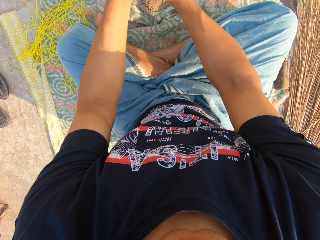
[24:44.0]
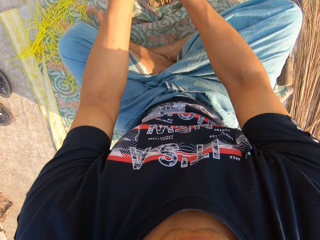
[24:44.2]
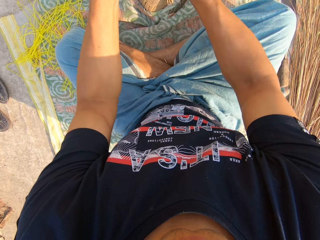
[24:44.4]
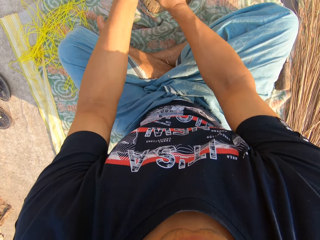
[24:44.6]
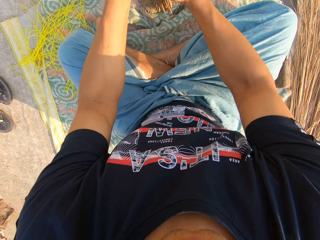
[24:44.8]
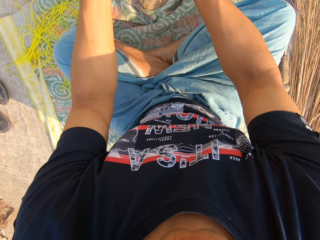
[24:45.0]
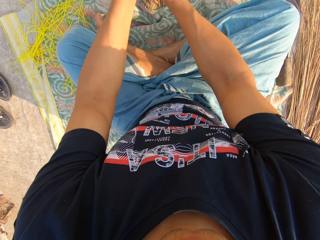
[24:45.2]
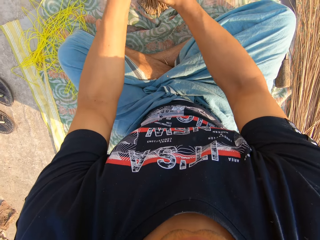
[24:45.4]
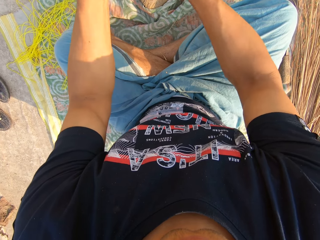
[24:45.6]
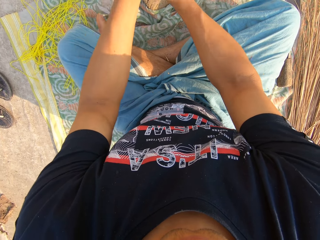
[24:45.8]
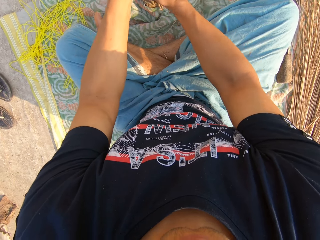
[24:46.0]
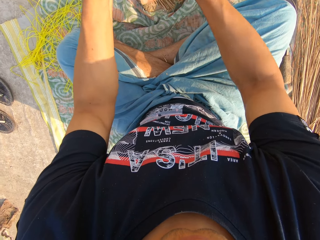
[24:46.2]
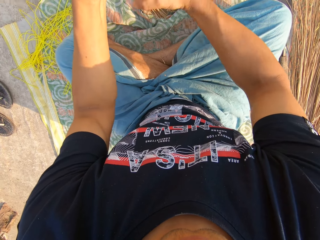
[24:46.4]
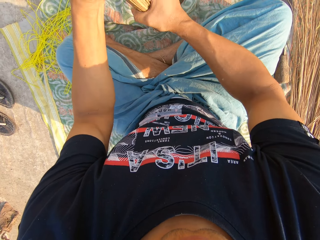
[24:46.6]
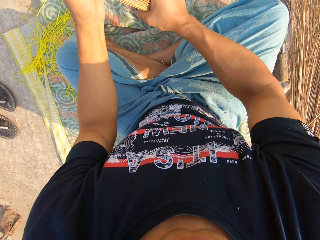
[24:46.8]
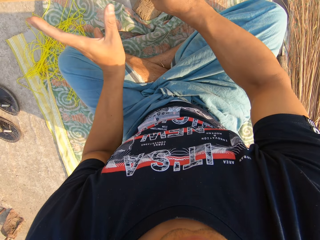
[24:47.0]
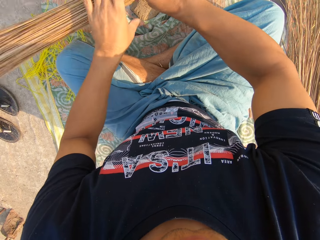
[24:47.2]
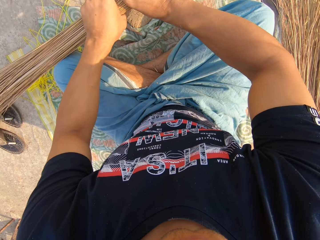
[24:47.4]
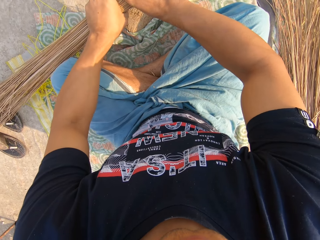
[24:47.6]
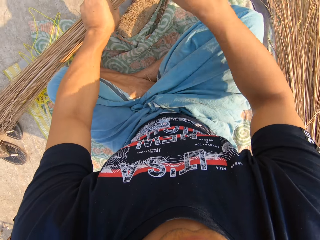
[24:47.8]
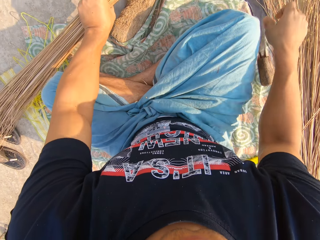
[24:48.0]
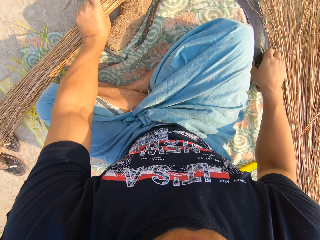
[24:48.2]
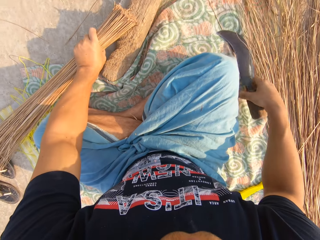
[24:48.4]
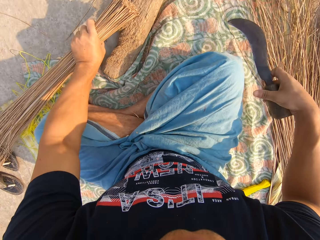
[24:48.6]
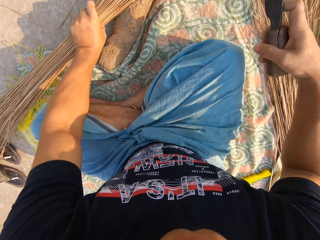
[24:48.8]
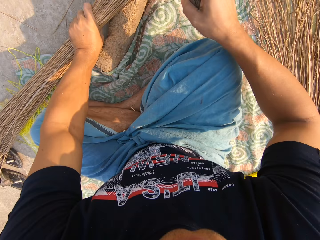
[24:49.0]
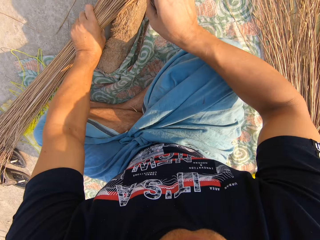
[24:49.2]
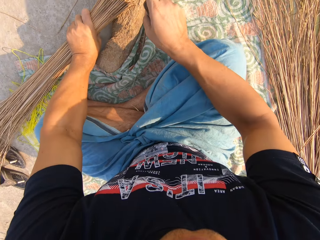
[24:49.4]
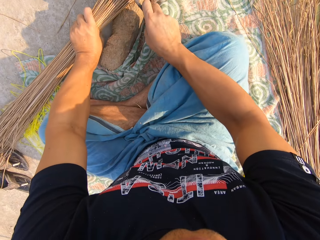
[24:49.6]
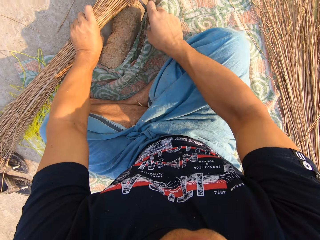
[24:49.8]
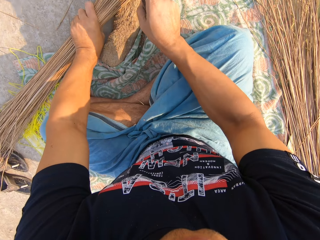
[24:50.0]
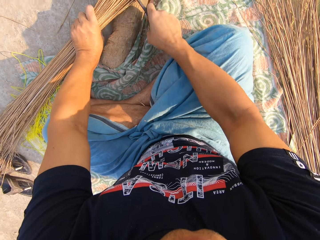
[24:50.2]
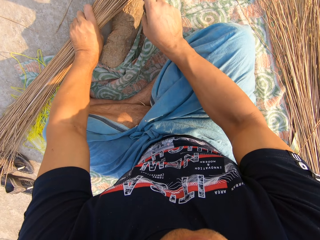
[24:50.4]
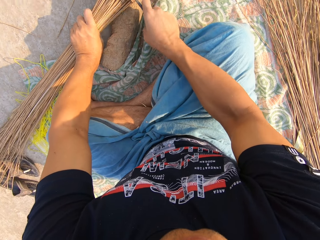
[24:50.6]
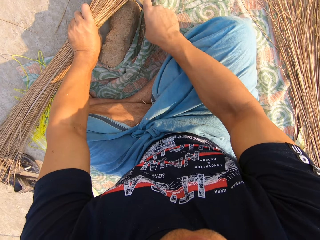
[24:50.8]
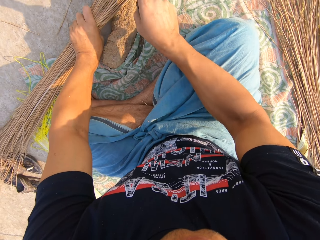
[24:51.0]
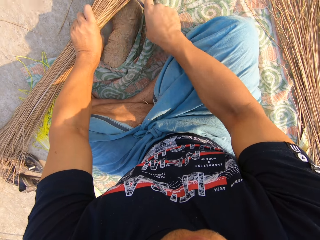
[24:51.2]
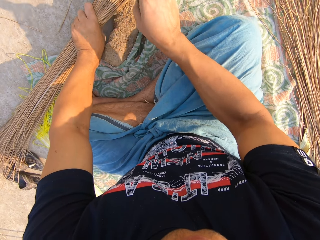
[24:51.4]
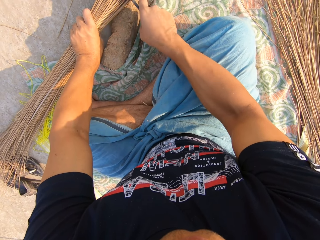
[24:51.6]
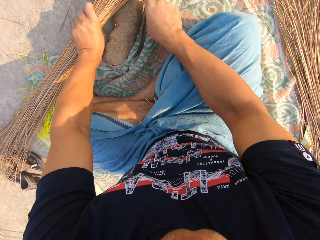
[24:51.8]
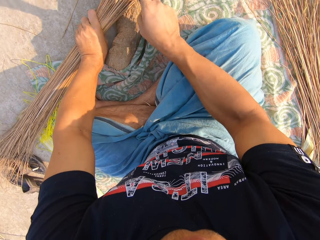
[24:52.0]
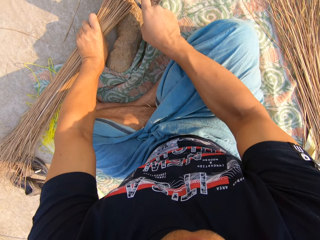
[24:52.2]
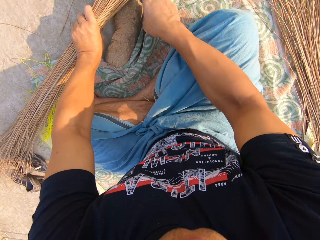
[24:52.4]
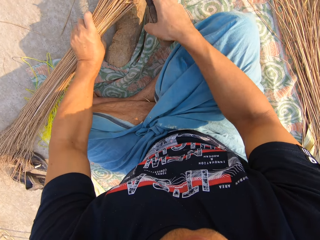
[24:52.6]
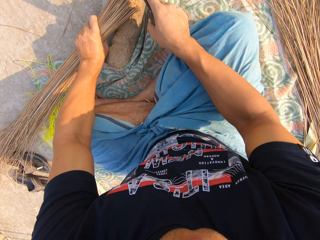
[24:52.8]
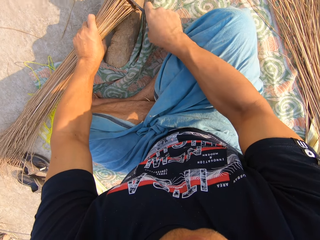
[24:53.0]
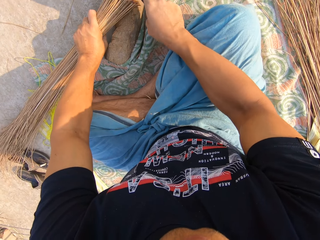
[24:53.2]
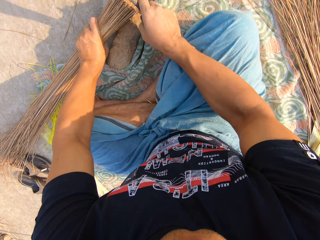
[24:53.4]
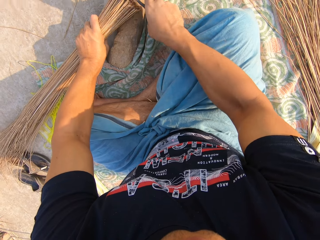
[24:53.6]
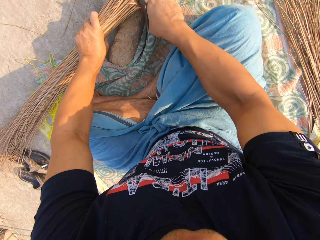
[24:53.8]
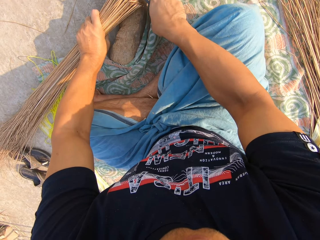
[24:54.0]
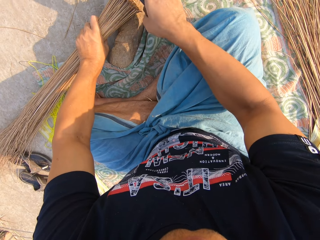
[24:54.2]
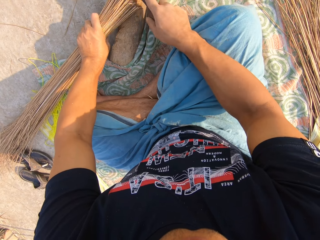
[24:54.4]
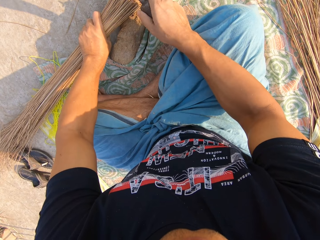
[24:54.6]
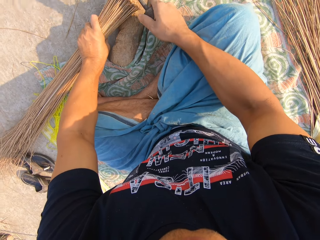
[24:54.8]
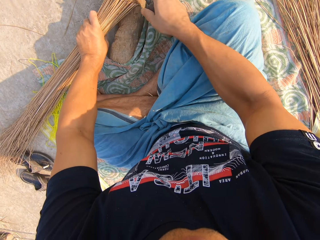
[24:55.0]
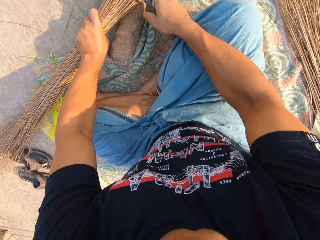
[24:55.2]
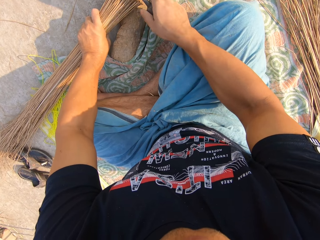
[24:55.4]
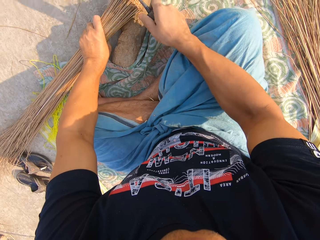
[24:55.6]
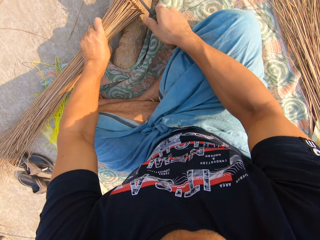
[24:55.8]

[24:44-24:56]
The camera wearer presses on the broomsticks with his hand. He holds the broomsticks with his left hand. He places the broomsticks on the piece of wood. He picks up a sickle from the ground with his right hand. He cuts the head of the broomsticks with the sickle.

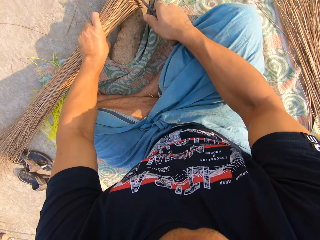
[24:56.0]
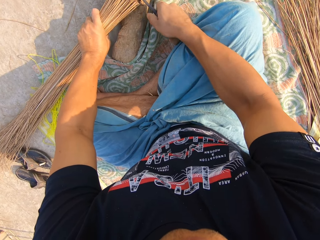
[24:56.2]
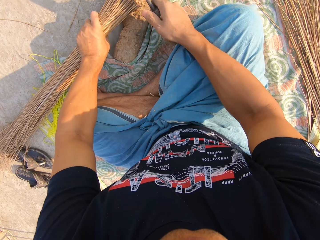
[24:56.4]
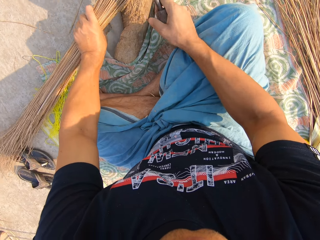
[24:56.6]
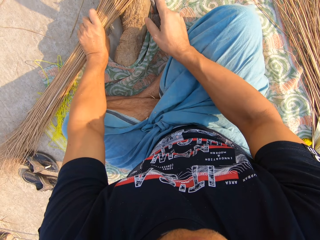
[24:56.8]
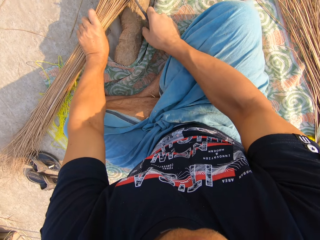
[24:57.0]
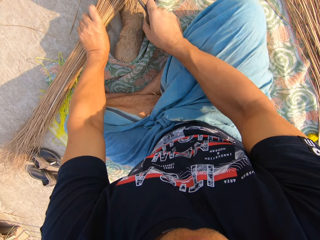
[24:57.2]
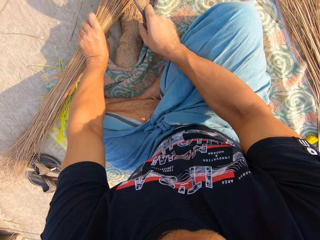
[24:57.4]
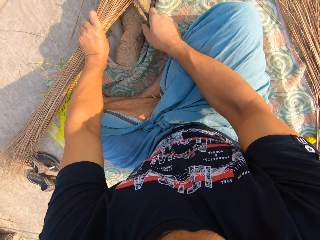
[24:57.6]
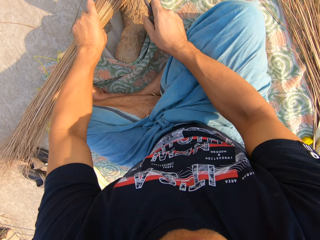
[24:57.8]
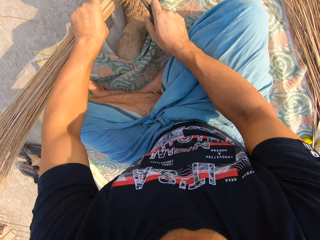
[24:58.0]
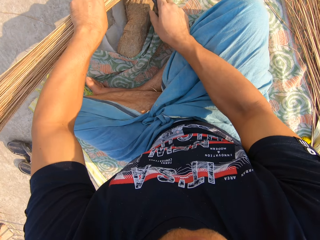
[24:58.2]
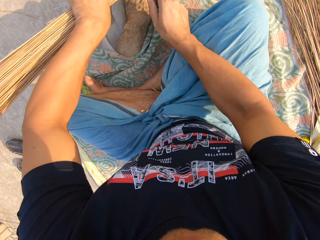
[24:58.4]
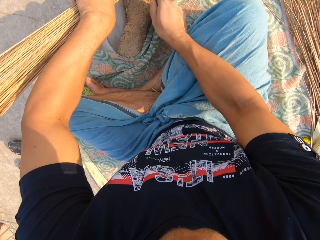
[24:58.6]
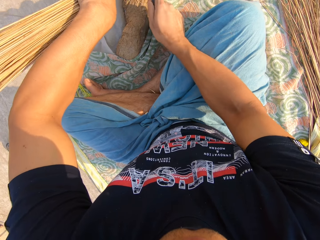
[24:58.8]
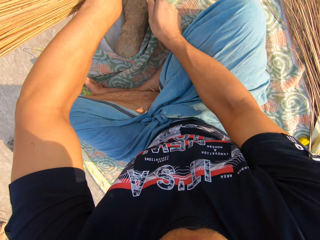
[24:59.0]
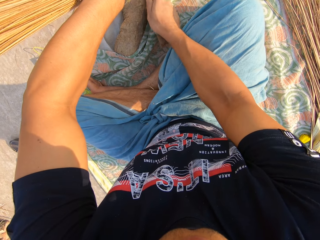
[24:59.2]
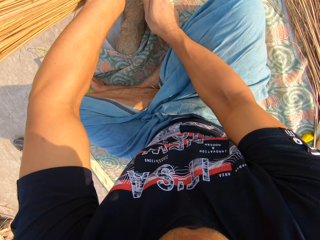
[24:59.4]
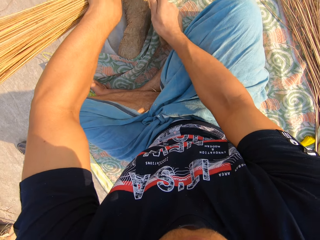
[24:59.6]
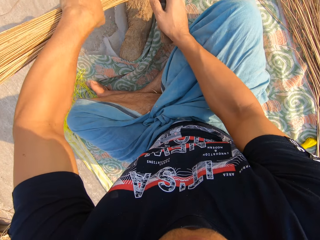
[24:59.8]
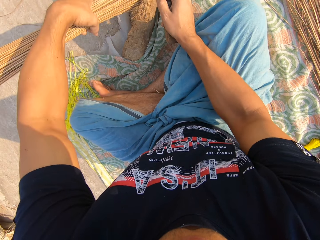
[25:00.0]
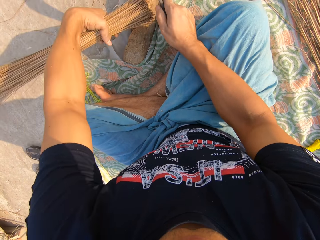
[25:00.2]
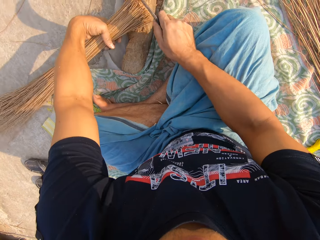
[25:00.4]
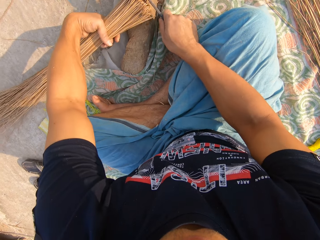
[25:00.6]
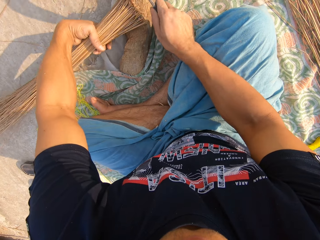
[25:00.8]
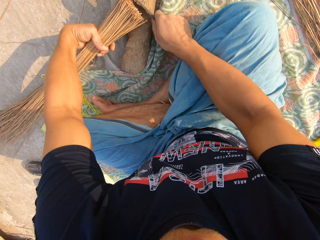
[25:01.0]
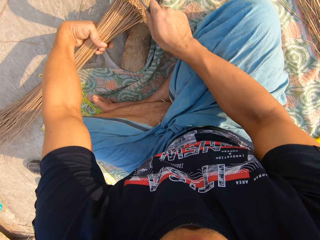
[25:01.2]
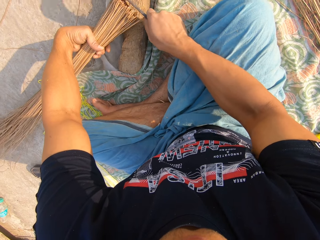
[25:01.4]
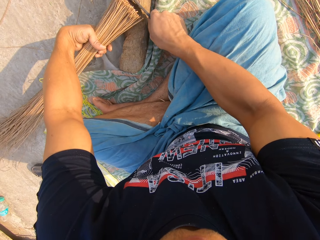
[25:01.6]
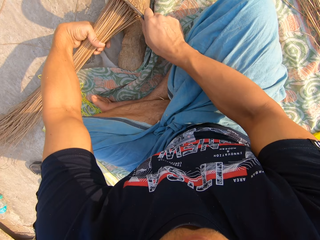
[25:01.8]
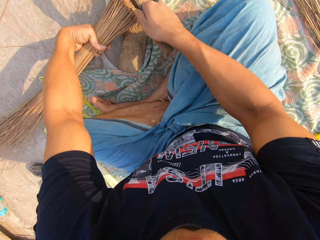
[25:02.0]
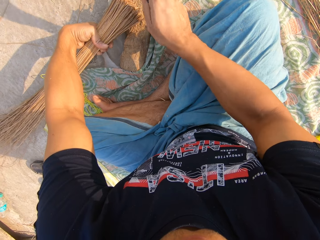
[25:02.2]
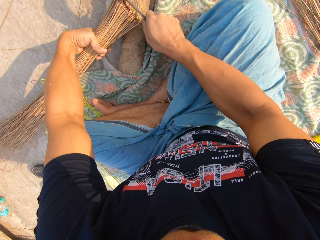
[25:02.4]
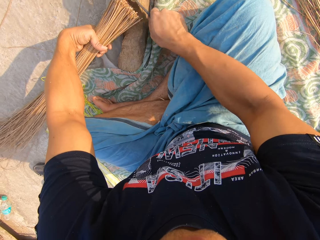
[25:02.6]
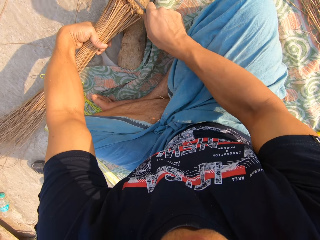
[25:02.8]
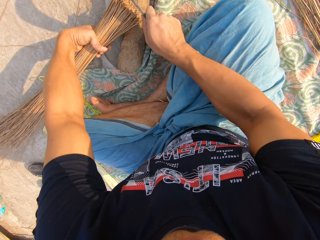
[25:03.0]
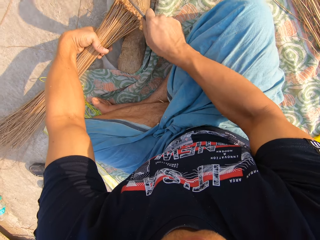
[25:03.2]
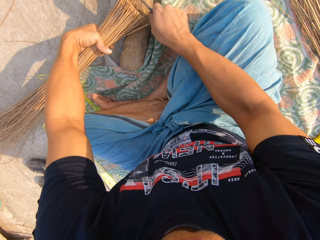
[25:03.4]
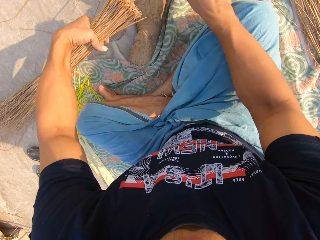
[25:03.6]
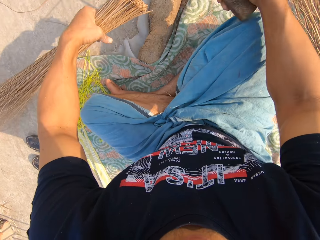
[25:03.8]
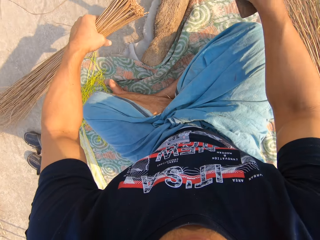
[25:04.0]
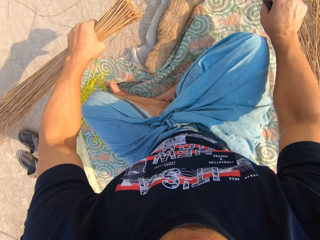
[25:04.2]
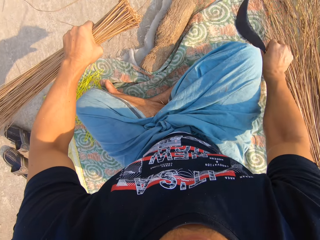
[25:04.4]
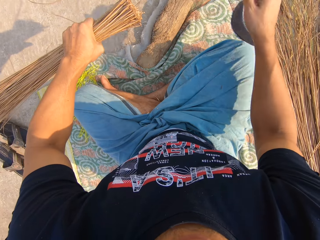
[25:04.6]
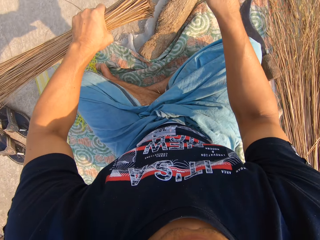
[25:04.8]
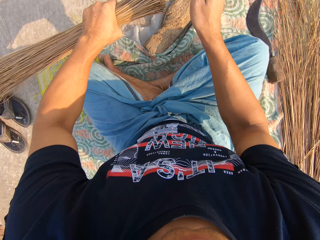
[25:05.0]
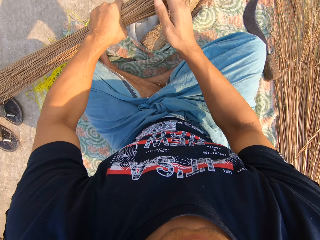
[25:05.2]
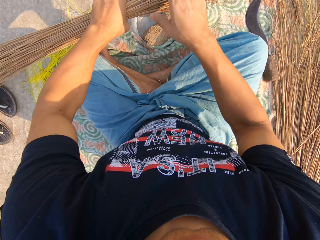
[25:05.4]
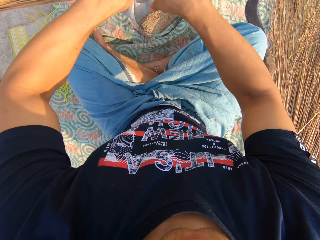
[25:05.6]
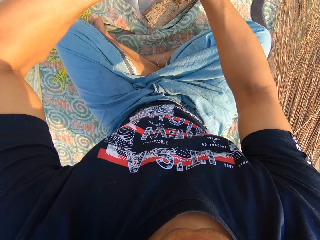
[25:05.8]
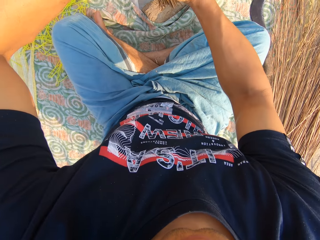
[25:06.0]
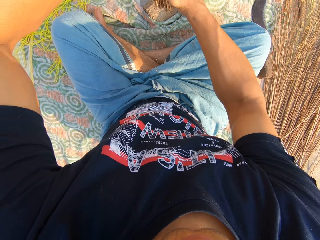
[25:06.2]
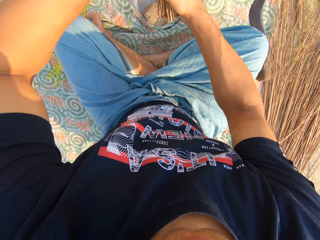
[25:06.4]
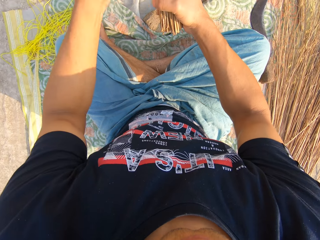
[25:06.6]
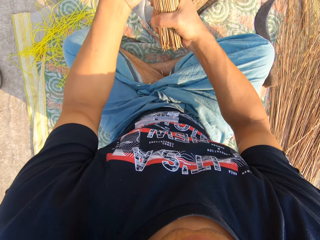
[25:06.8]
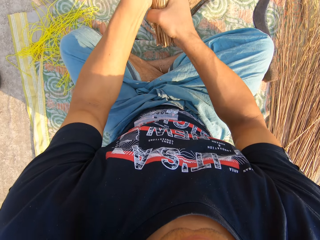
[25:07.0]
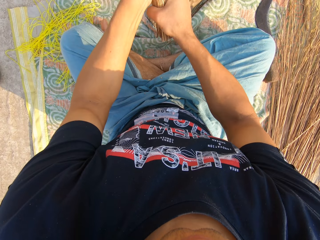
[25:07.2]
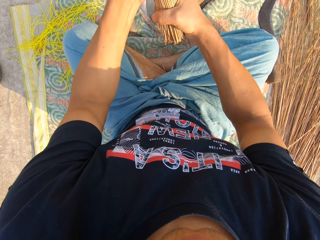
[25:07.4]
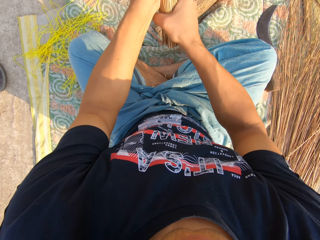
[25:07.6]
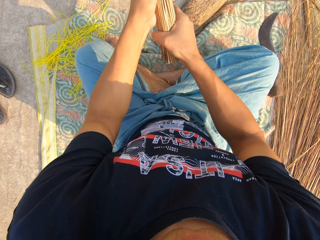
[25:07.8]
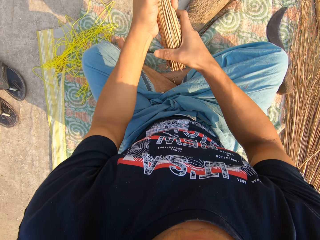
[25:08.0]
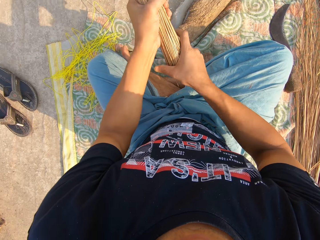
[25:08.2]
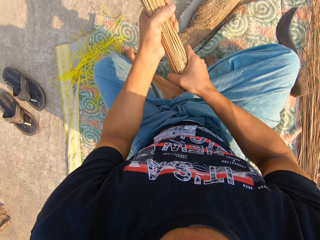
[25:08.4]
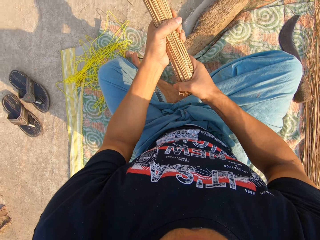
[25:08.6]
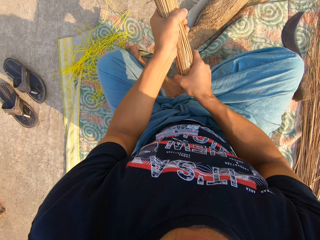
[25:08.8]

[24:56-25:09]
The camera wearer places the sickle on the cloth. He places the broomsticks in his right hand. He presses on the broomsticks with his hands.
